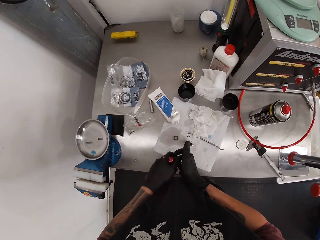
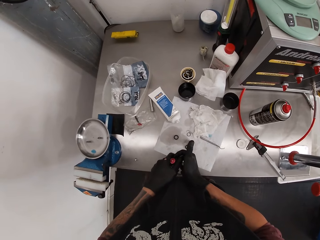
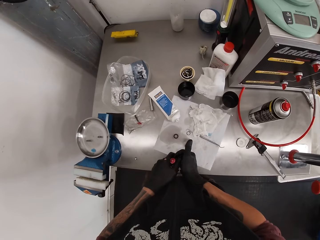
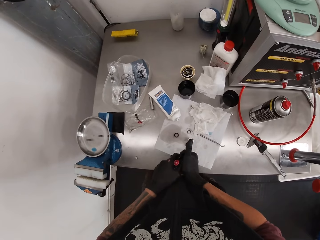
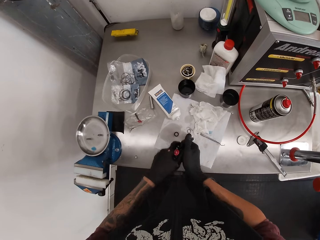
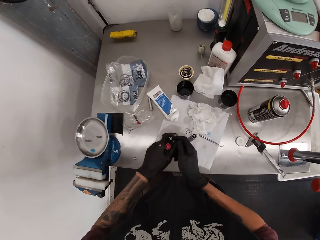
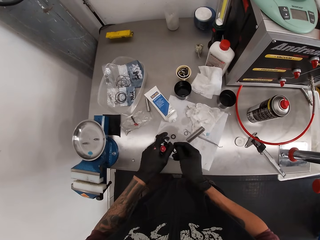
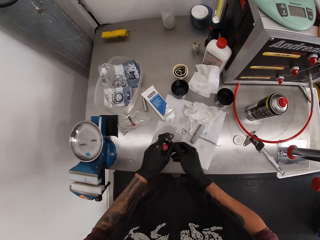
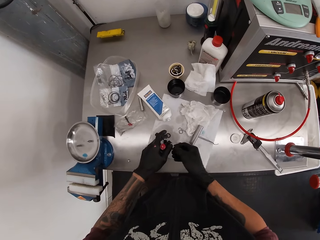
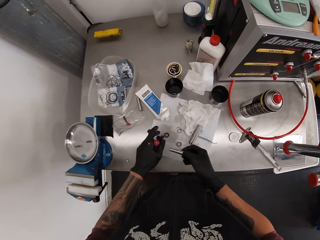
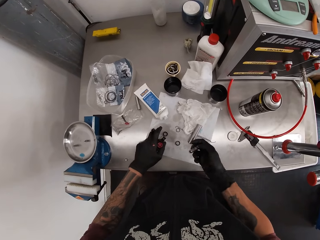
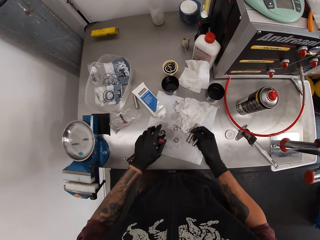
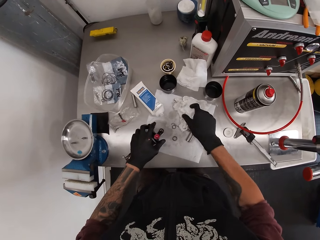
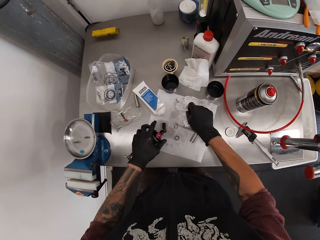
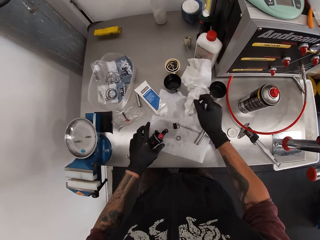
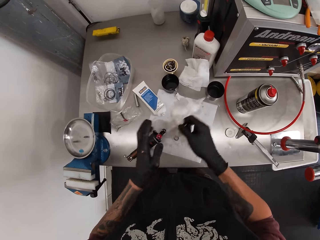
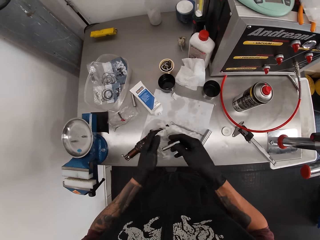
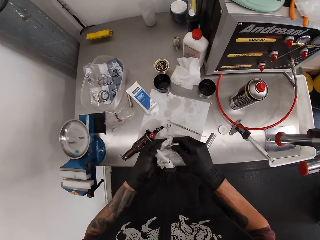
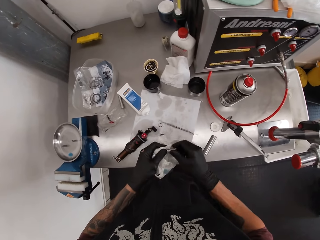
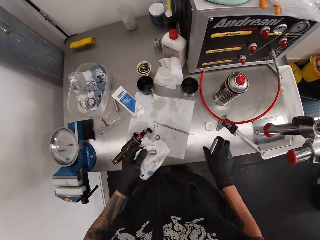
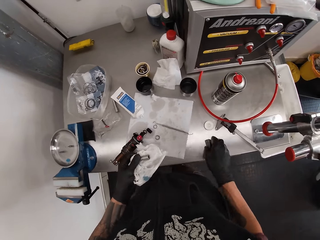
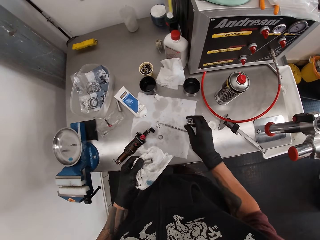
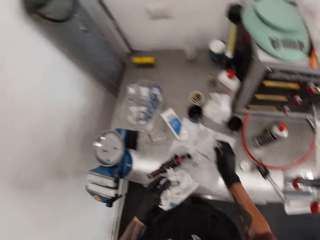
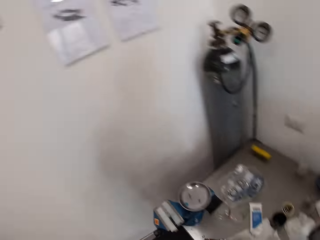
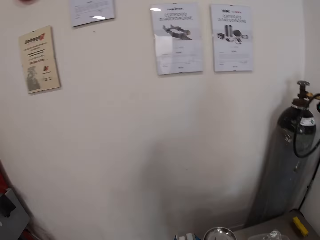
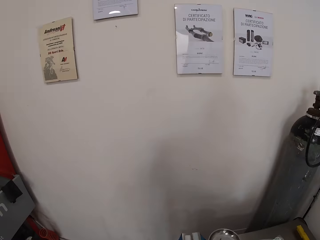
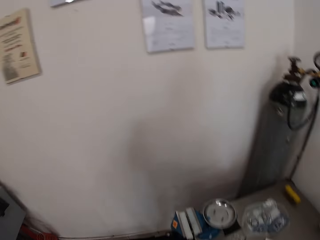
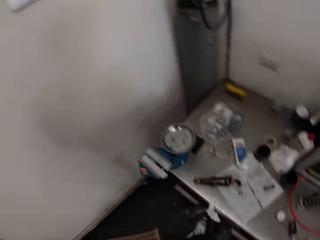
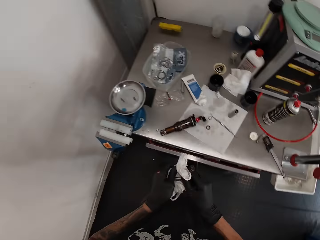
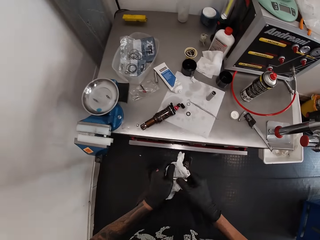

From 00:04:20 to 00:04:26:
The camera wearer drops the fox float in his left hand on the table. He picks up the tissue paper on the table with his right hand. He cleans the spanner with the tissue paper with both hands. He wipes his hand on the tissue paper. He picks up the spanner on the table with his right hand. He moves the nut on the table.

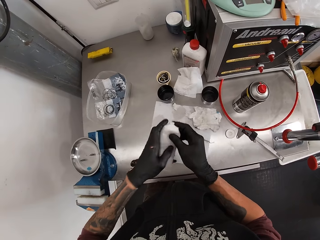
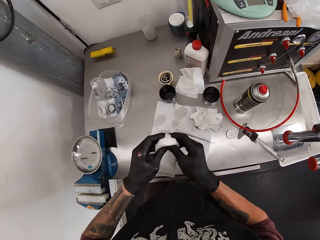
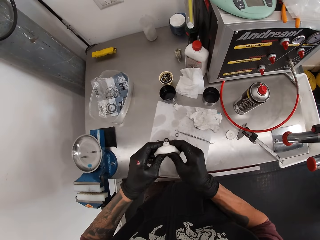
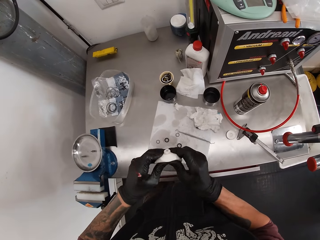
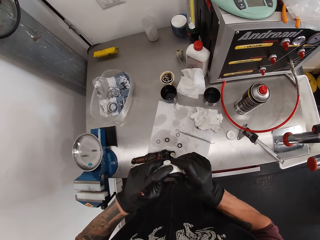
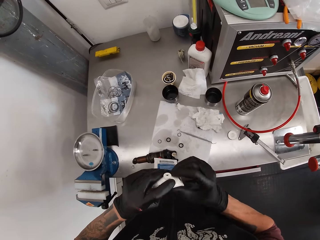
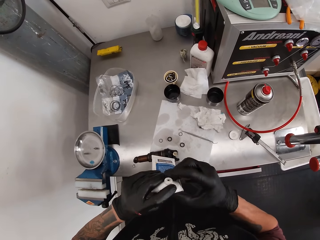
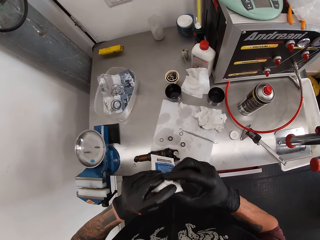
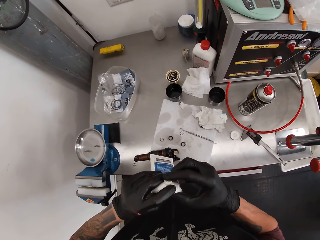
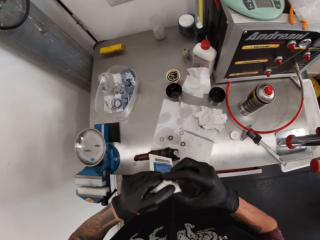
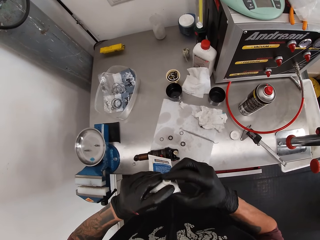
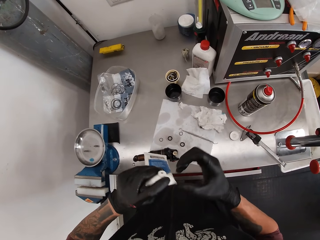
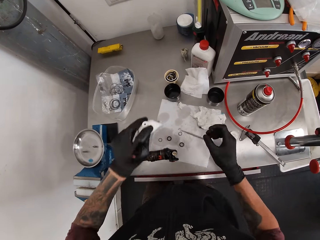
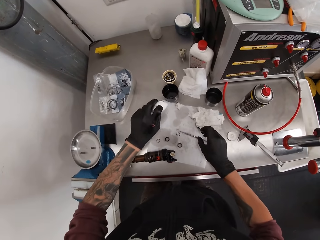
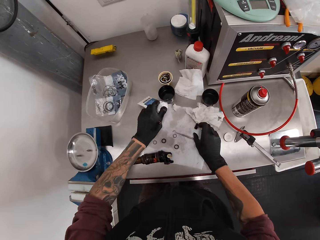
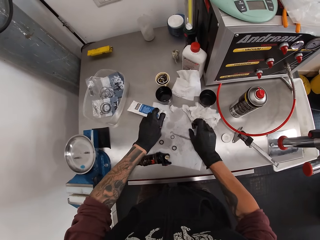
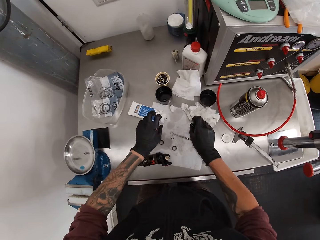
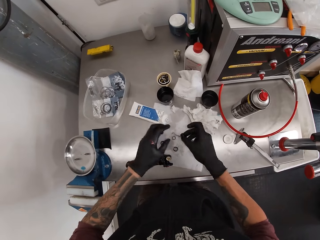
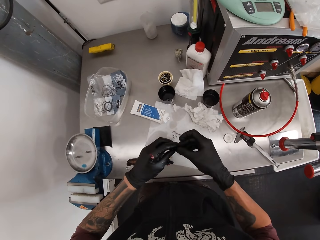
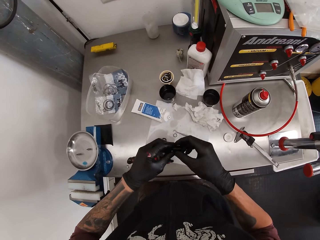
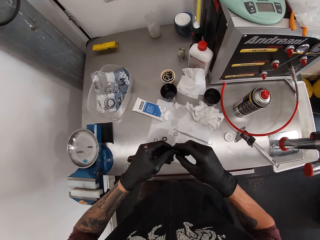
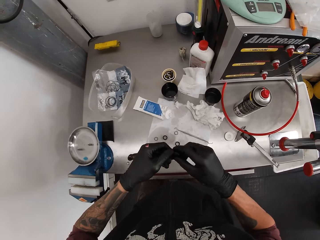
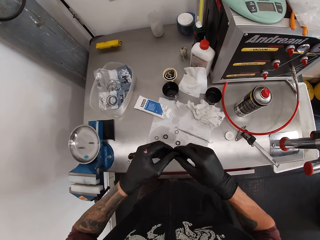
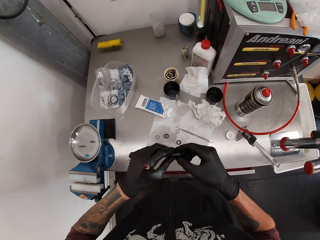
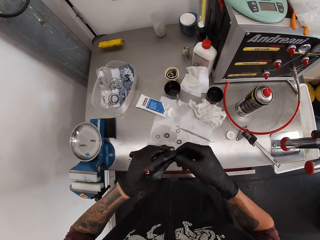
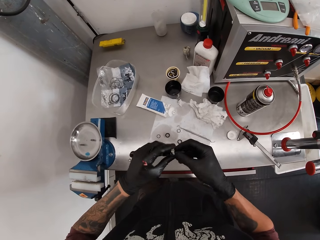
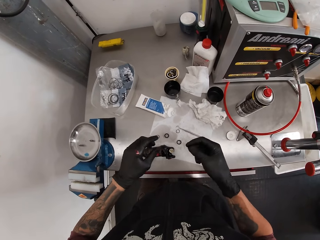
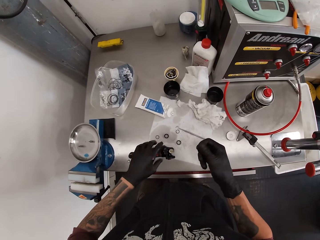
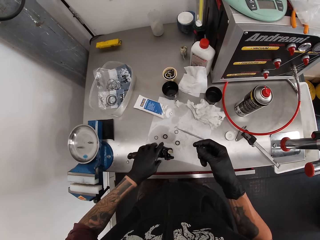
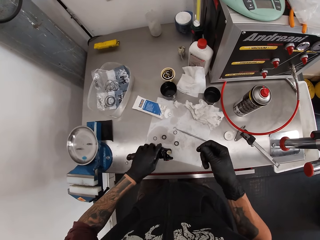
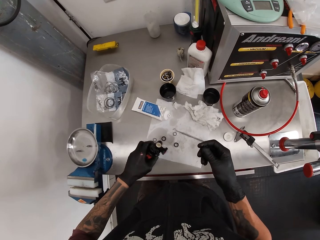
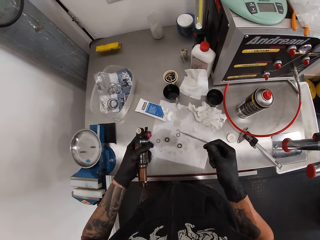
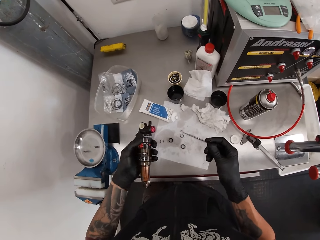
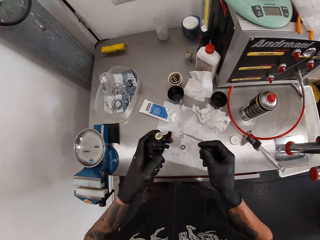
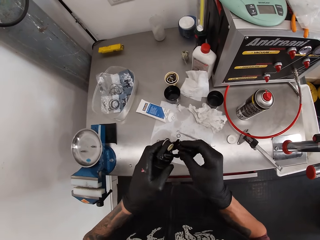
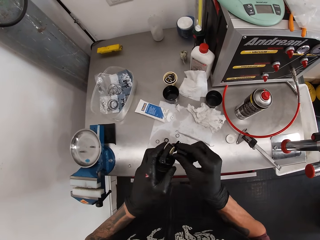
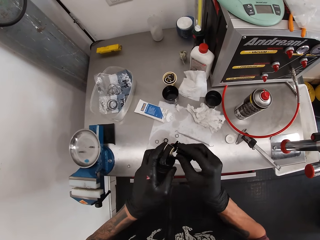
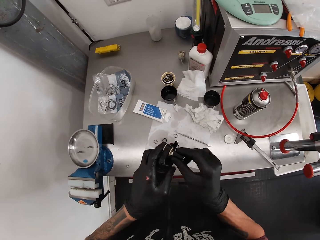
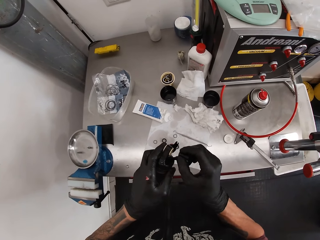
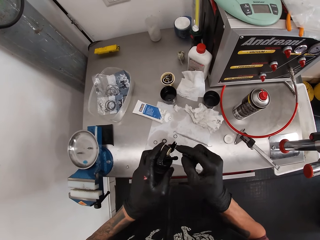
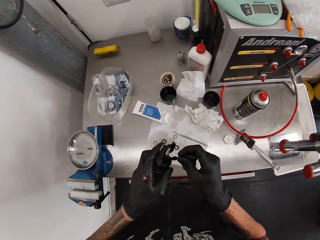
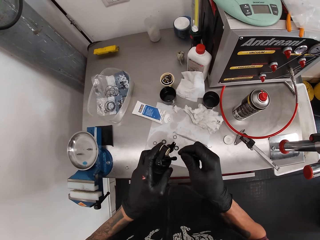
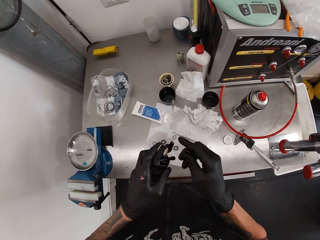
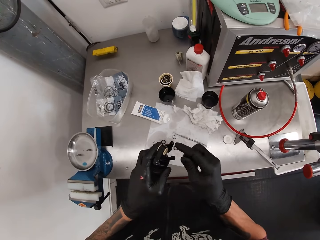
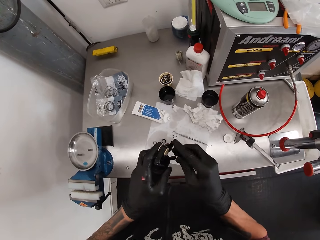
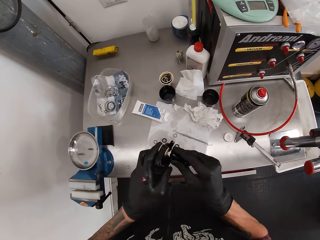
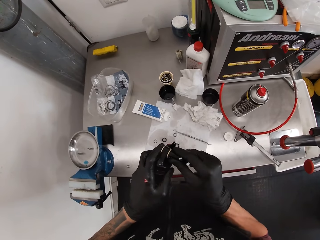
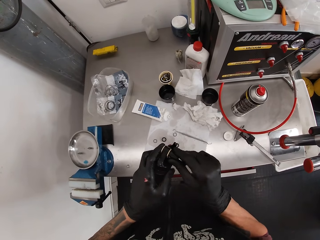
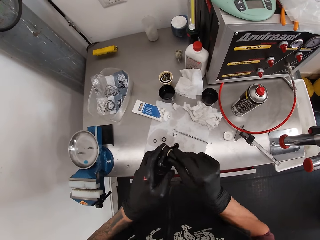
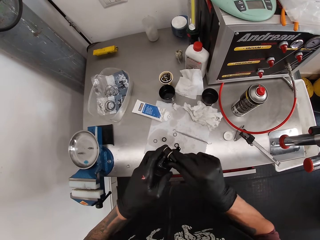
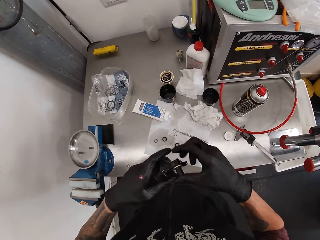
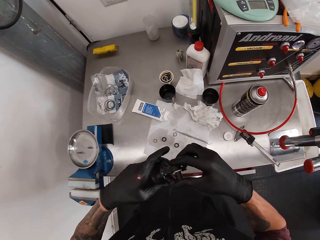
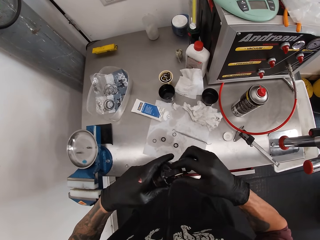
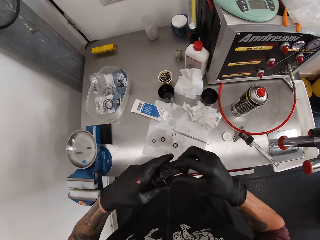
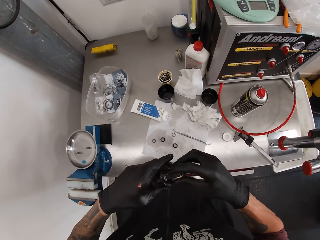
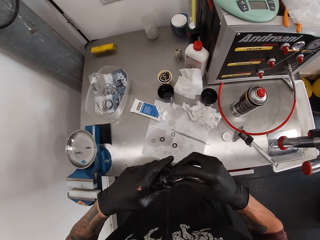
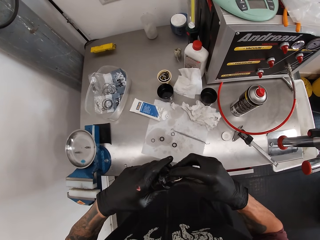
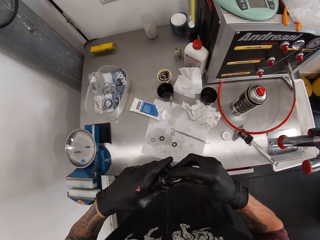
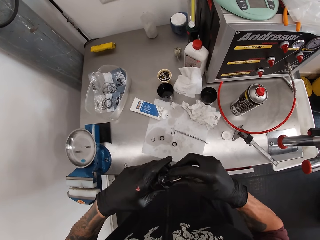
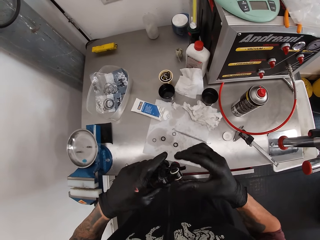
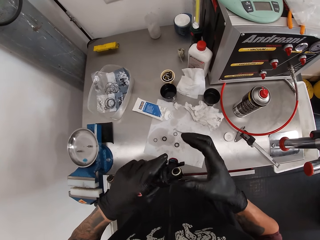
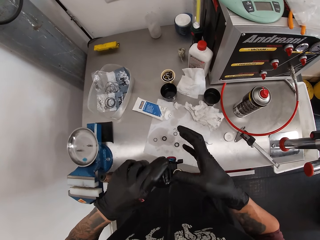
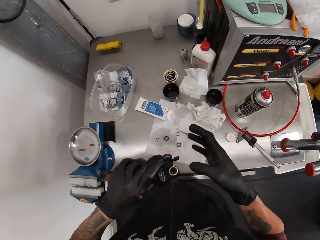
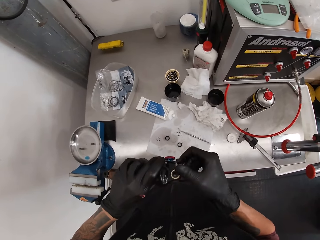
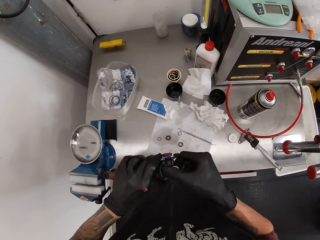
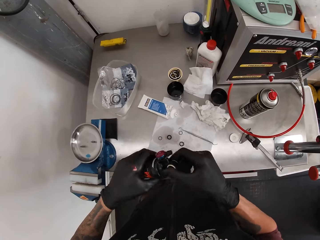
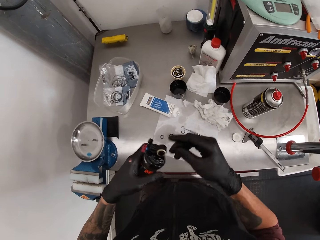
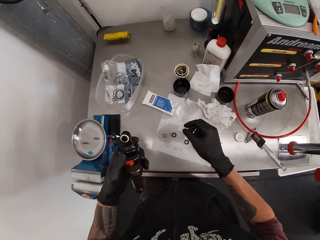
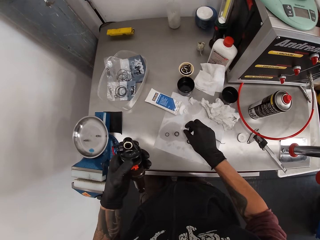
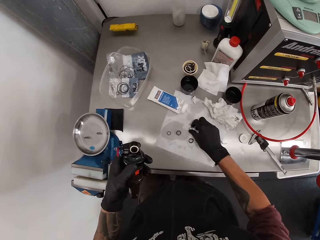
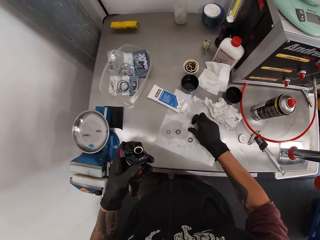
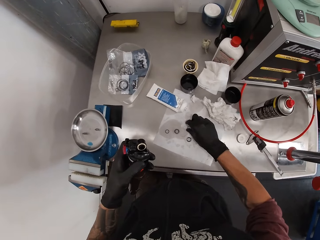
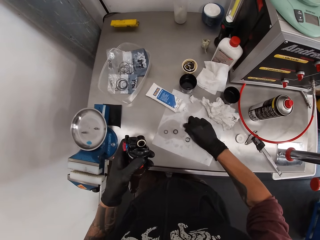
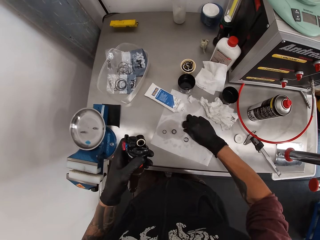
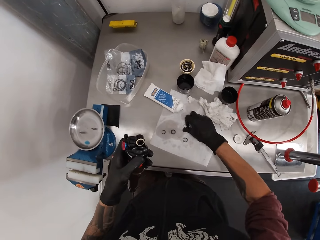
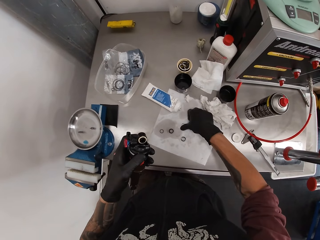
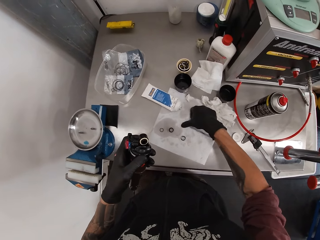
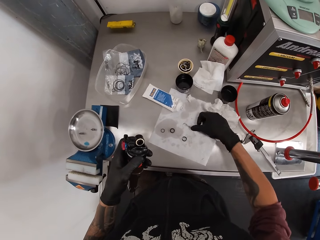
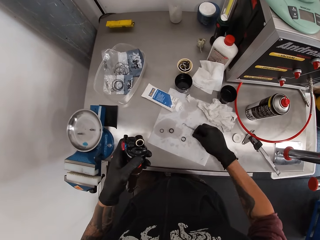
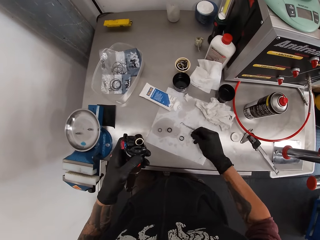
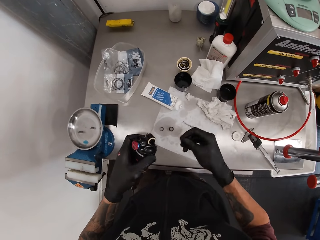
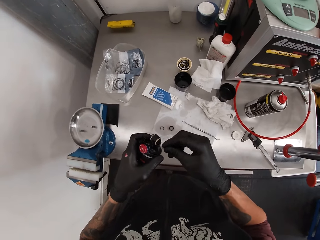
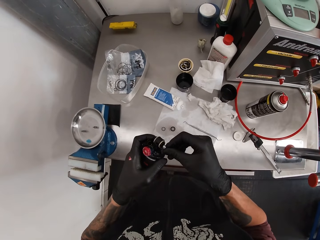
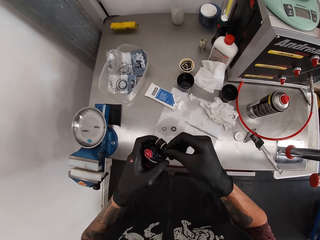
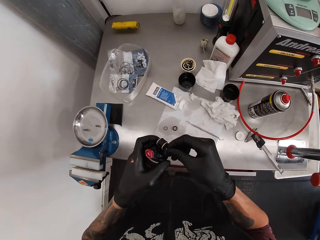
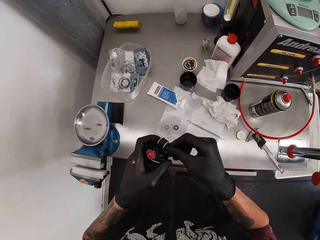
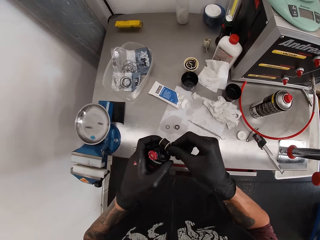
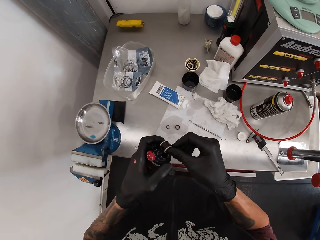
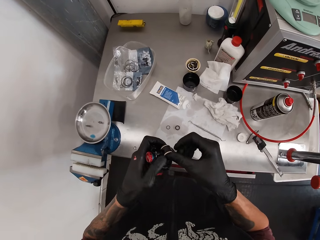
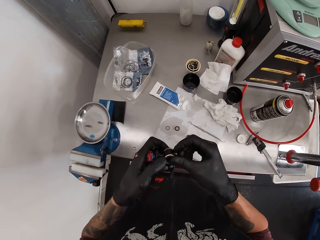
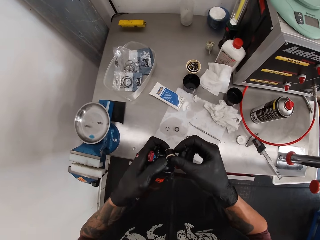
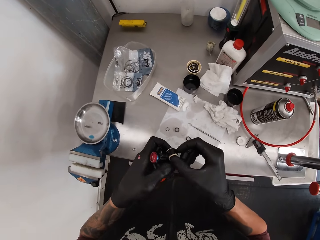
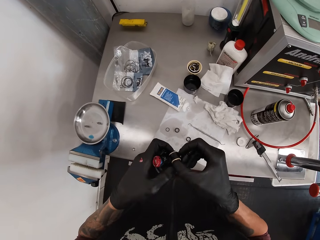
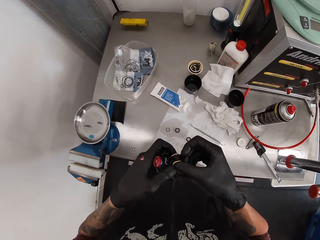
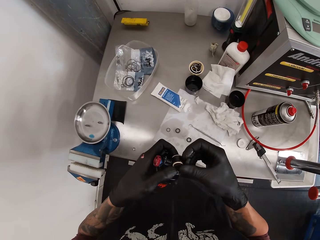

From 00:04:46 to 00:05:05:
The camera wearer picks a tube on the slab with his left hand. He presses the tube with both hands. He ticks off the tip of the tube for cream with his right hand. He takes grease with the finger. He drops the tube on the slab with his left hand. He picks the screw on the slab with his right hand. He rubs the cream on the screw with both hands. He picks the fox float on the slab with his left hand. He places the metal on something. He fixes the screw in his right hand on the fox float in his left hand. He holds the fox float with his left hand. He picks a screw or round metal on the slab with his right hand. He places the round metal on something. He fixes the screw in his right hand on the fox float in his left hand.
